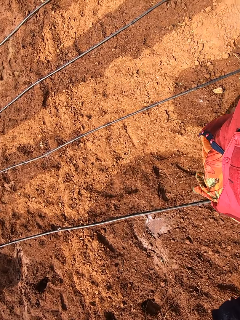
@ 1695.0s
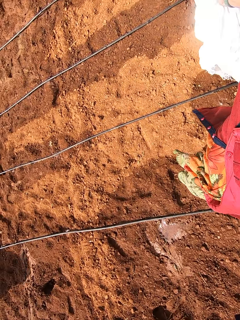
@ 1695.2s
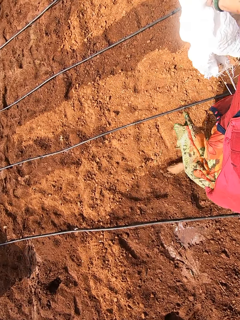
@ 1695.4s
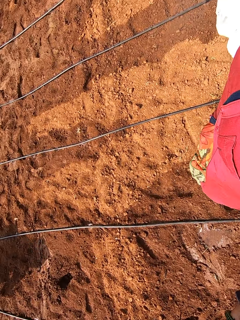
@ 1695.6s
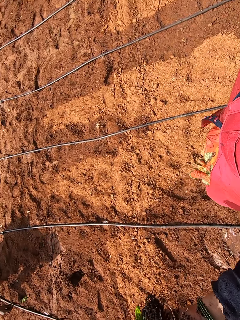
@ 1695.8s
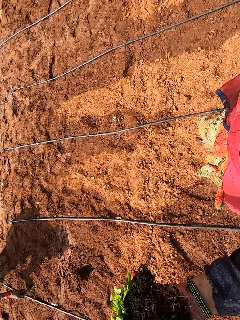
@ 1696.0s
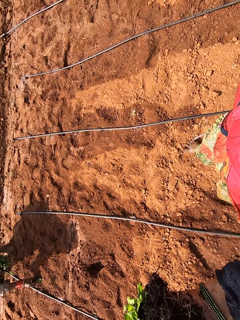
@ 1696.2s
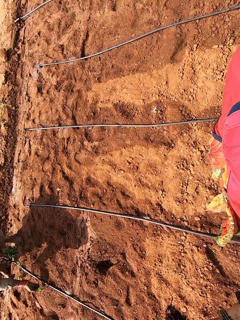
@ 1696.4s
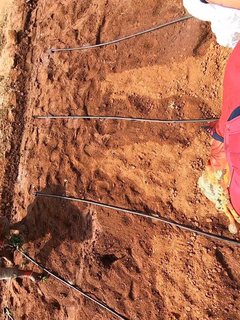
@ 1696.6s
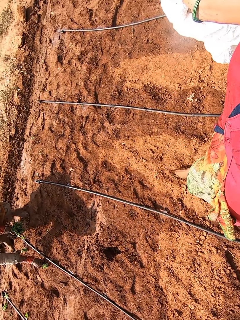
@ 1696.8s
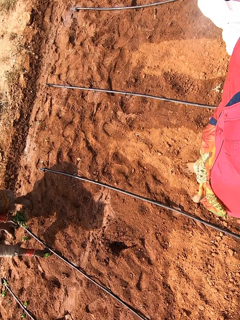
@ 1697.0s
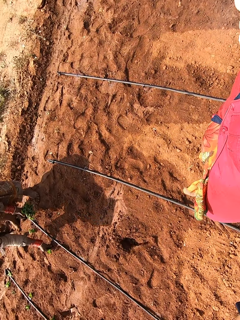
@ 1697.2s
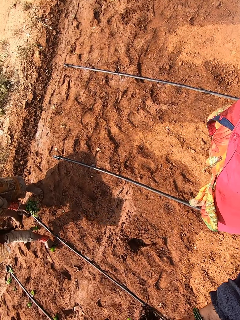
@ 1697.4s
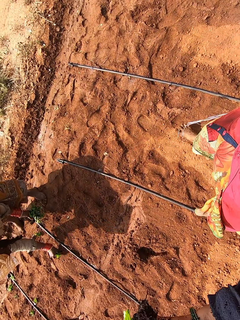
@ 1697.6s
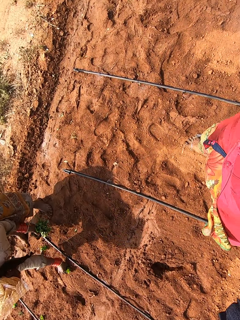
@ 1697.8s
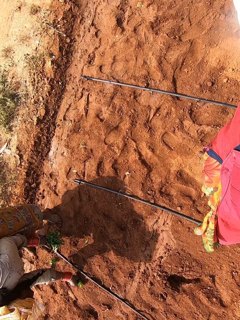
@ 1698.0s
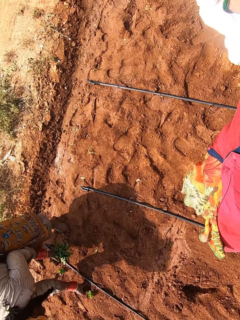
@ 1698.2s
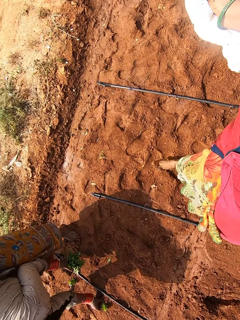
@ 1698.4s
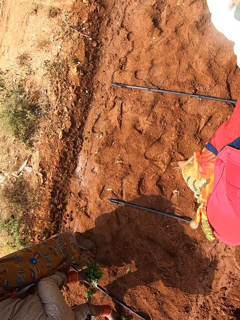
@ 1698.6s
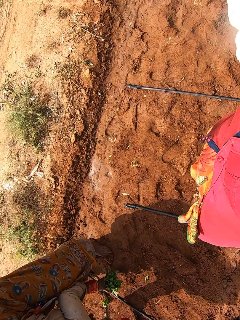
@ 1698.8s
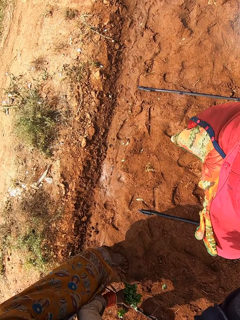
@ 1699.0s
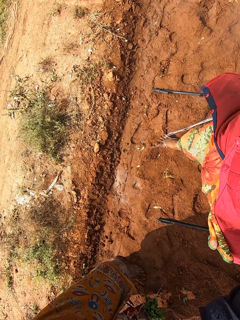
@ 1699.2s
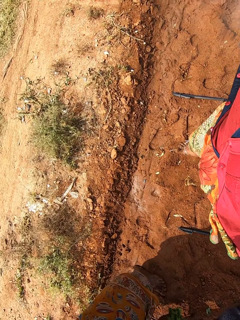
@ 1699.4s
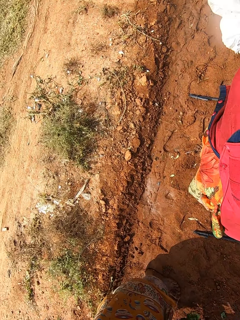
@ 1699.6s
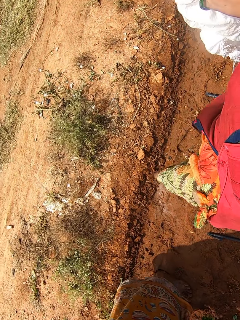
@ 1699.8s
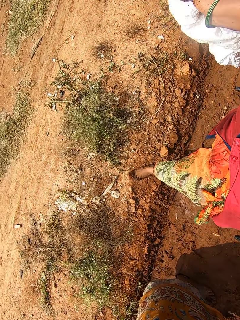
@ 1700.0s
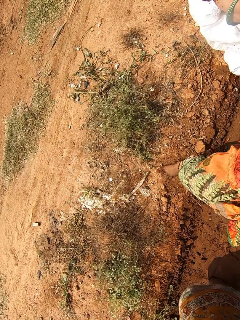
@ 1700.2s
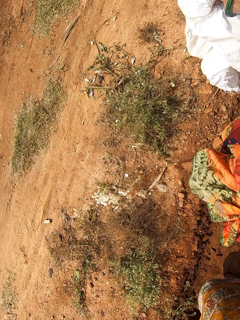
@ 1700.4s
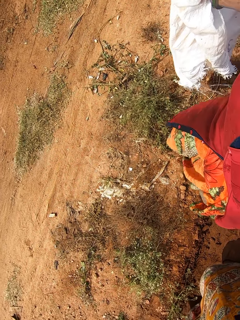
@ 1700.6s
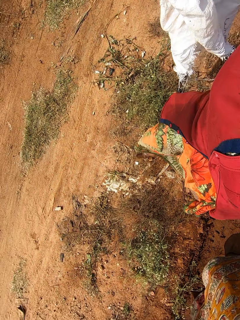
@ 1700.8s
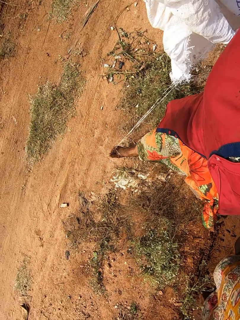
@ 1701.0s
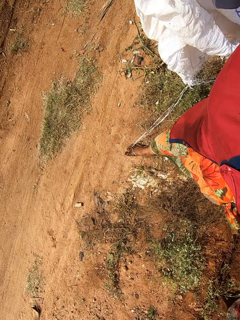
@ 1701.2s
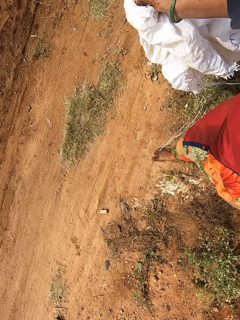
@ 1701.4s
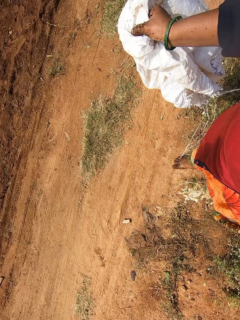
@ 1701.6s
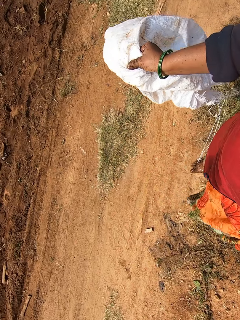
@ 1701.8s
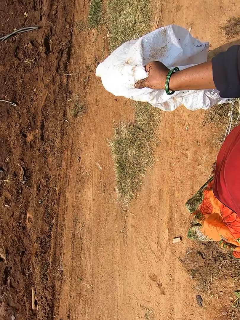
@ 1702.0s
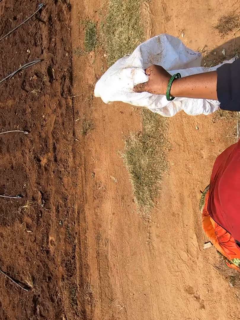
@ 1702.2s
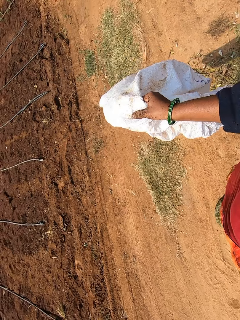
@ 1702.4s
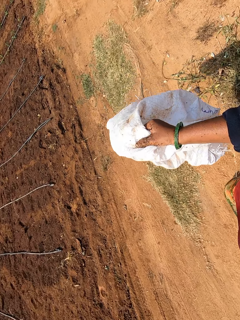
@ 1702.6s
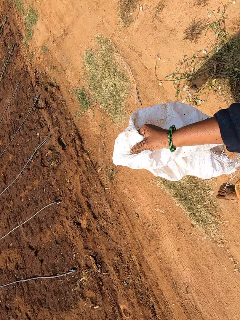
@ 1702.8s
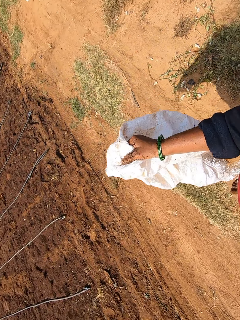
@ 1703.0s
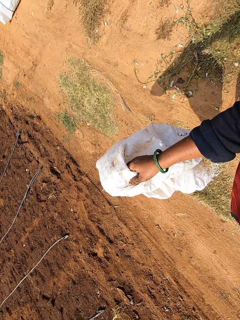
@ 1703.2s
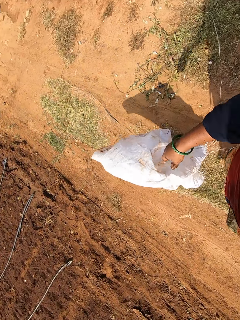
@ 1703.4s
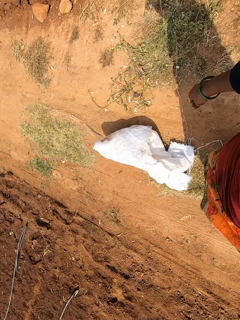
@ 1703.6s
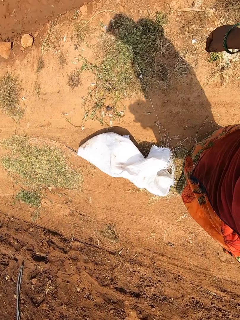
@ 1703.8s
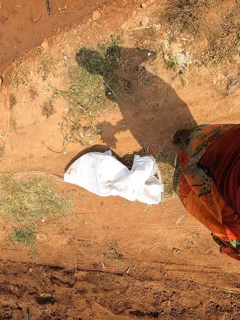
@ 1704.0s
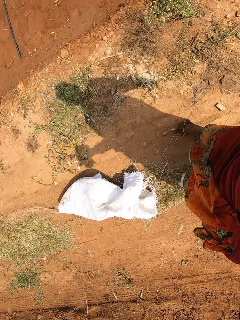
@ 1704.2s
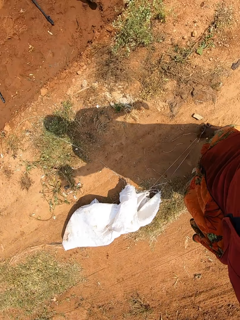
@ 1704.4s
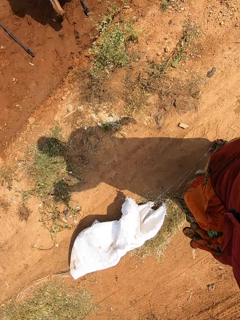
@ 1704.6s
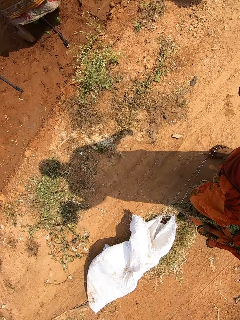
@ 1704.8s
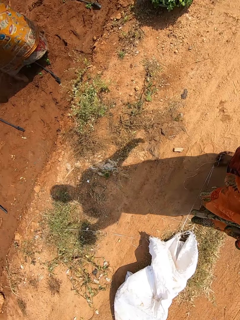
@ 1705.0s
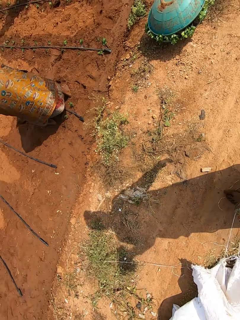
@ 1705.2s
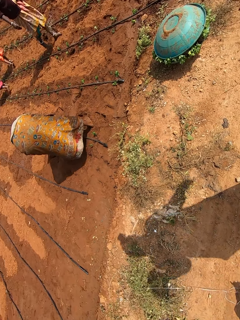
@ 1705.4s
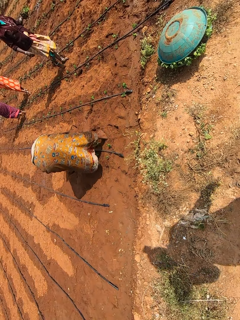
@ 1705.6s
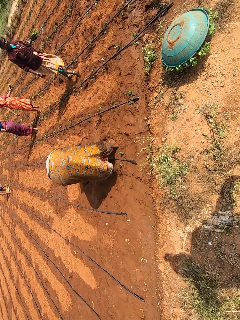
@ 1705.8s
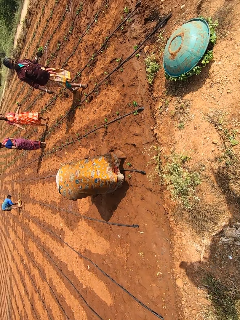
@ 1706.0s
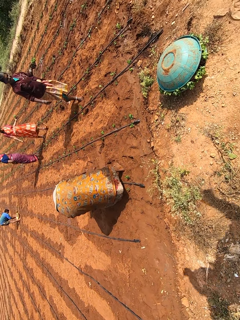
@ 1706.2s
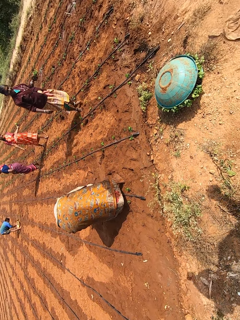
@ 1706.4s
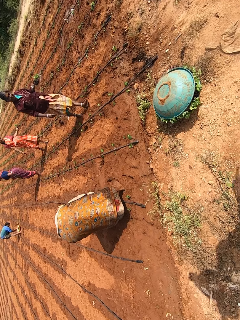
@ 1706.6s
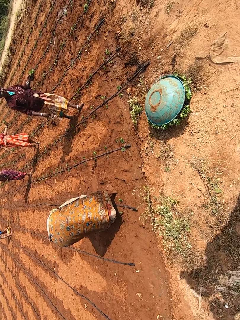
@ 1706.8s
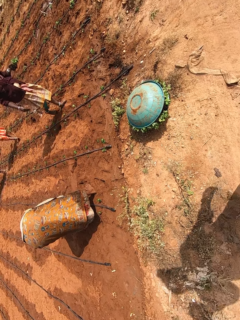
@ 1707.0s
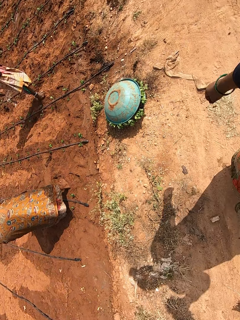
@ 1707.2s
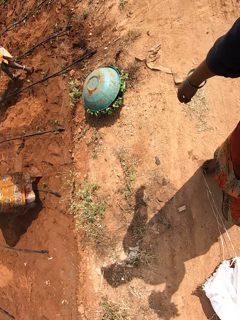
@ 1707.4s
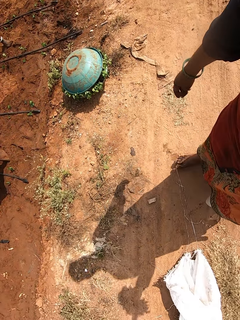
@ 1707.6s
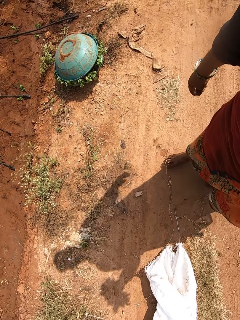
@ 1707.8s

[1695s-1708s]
The woman holds a seedling on the ground with her right hand. The woman drops the seedling on the ground with her right hand. The woman picks the seedling from the ground with her right hand. The woman holds some seedlings with her left hand and plants the seedling on the ground with her right hand. The camera wearer drops the sack on the ground with her right hand. She interacts with a second woman. The second woman holds some seedlings with her left hand. A third woman holds some seedlings with her left hand. The camera wearer walks in the farm.

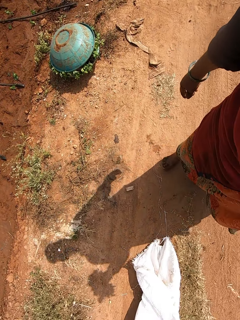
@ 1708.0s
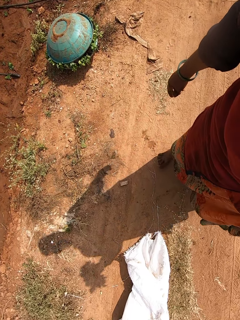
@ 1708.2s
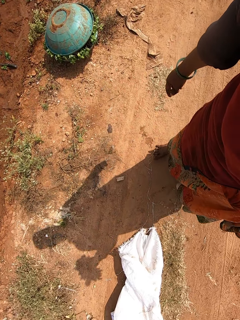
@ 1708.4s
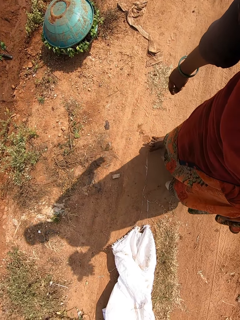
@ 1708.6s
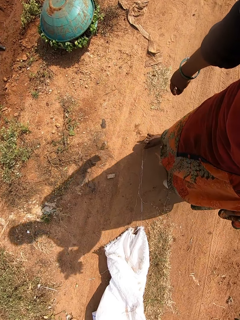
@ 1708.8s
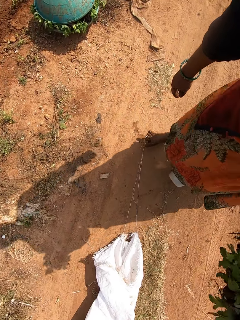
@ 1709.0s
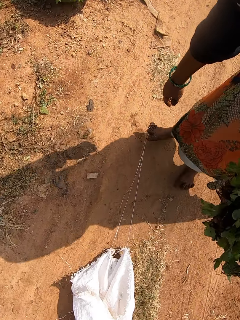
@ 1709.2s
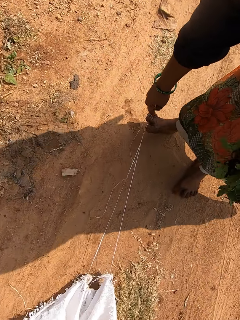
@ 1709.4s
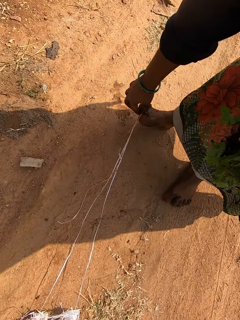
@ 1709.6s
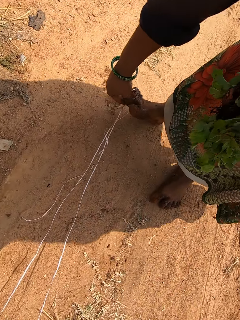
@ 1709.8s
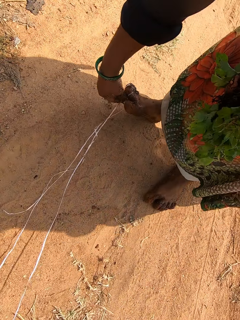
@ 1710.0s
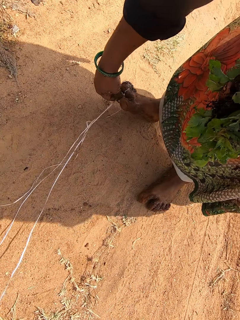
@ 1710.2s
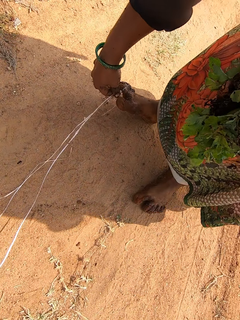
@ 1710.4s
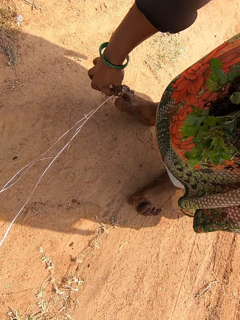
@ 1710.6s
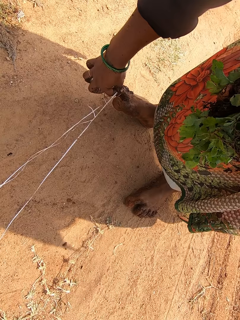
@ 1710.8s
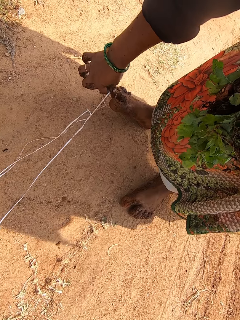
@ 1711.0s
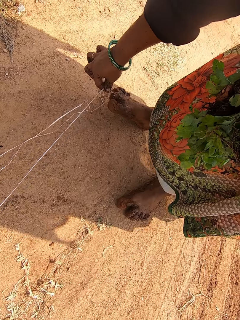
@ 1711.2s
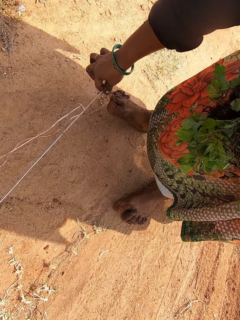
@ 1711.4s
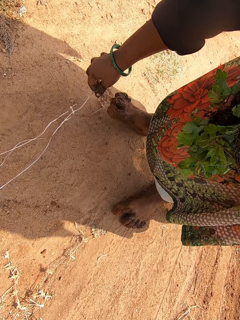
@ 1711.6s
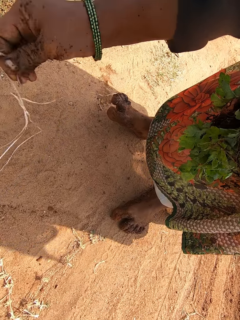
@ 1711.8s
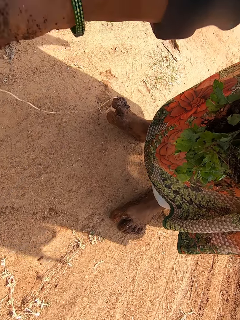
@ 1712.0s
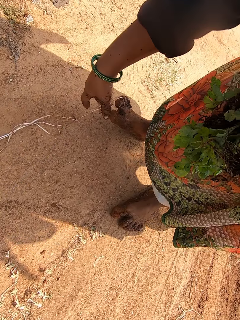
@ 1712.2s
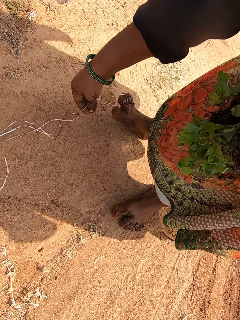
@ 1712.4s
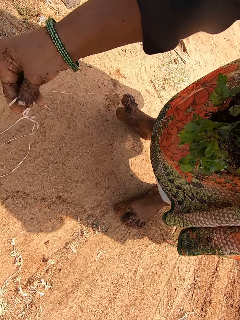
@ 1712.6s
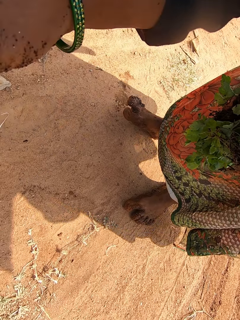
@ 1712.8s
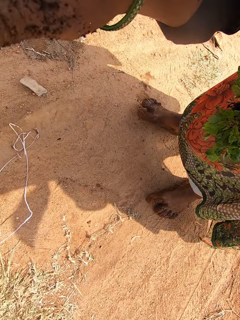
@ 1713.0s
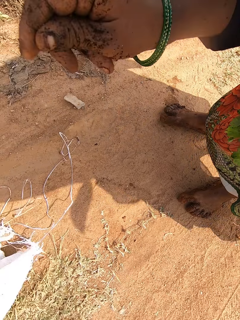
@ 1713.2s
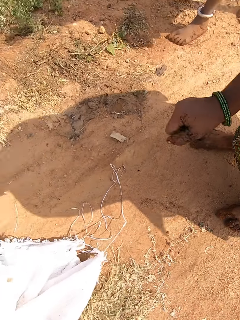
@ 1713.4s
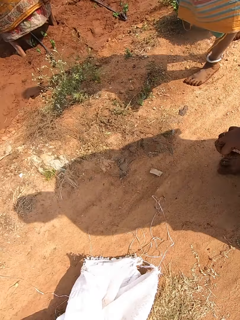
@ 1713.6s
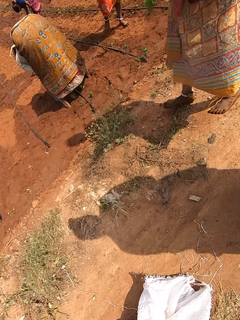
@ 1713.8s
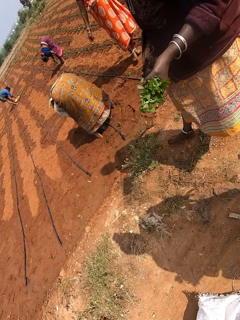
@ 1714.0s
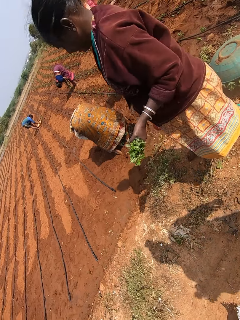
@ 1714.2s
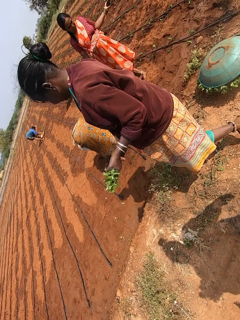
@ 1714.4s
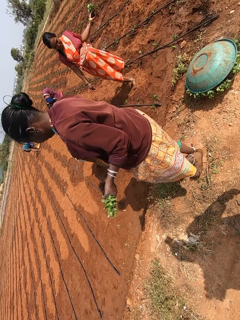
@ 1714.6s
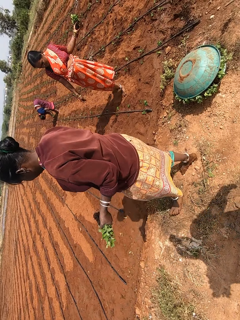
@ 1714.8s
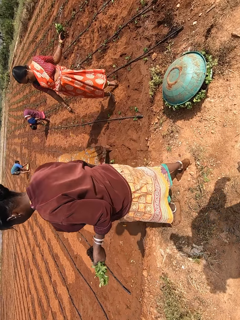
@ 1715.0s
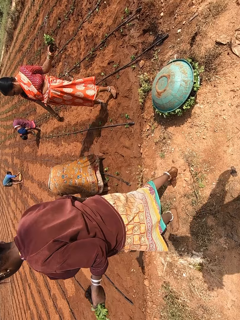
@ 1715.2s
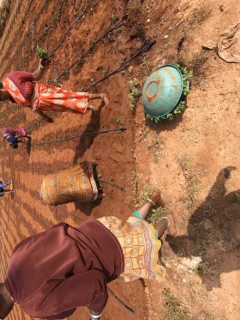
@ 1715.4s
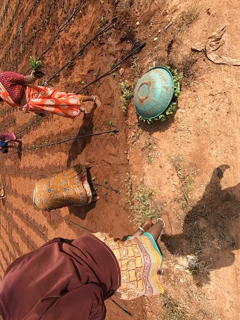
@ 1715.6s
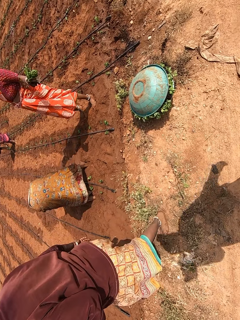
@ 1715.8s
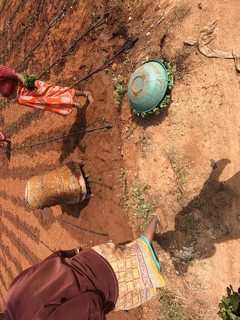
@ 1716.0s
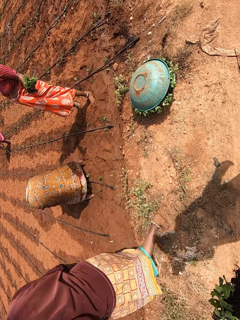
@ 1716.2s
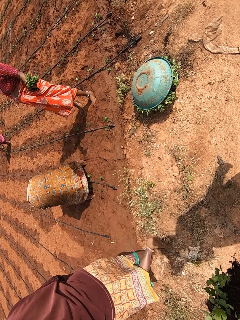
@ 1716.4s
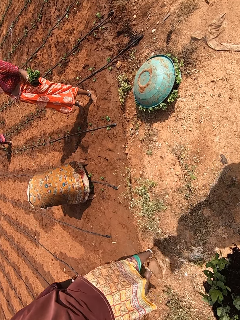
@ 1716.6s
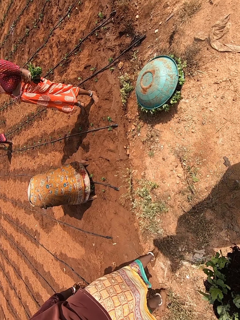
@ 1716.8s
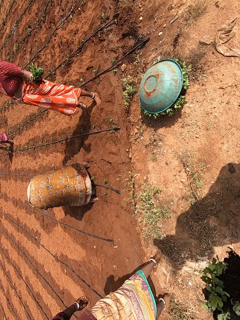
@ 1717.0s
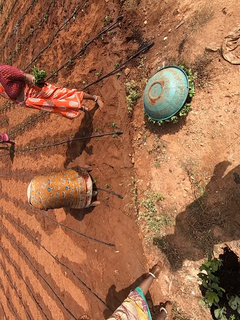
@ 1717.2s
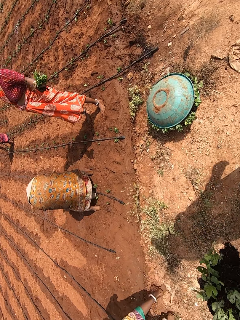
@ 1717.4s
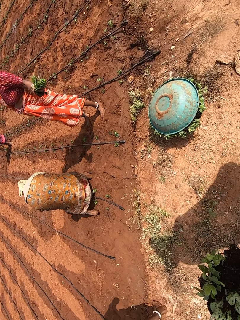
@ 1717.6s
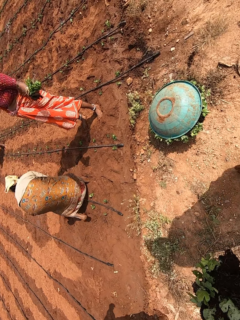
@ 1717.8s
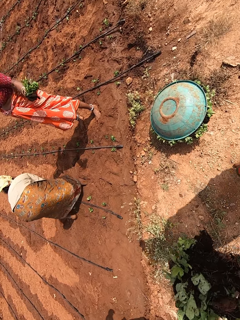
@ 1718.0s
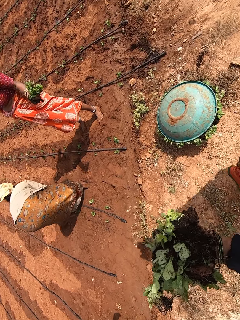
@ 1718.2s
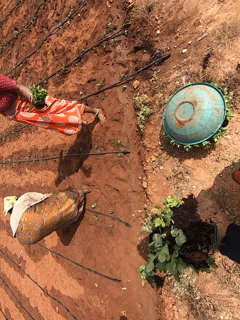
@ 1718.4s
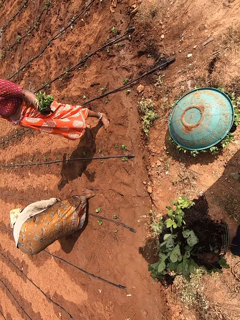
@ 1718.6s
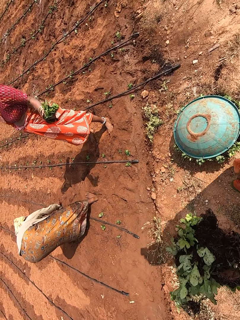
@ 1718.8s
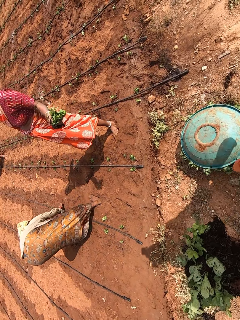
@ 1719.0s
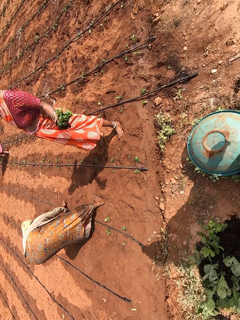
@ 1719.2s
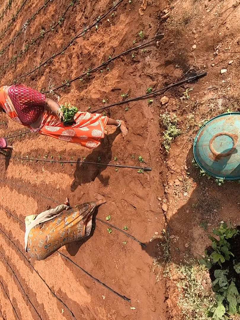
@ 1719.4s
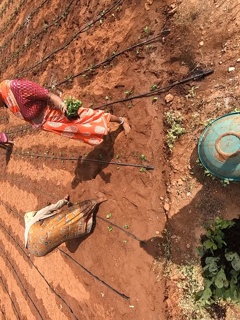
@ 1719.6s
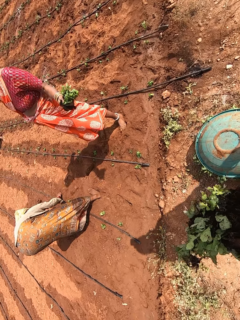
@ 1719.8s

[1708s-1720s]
The camera wearer removes the sack rope from her right leg with her right hand. She throws the sack rope on the ground with her right hand. She removes the sack rope from her right leg with her right hand. The woman interacts with the man. The camera wearer throws the sack rope on the ground with her right hand. The woman plants a seedling on the ground with her right hand. The camera wearer looks around. She walks in the farm.
